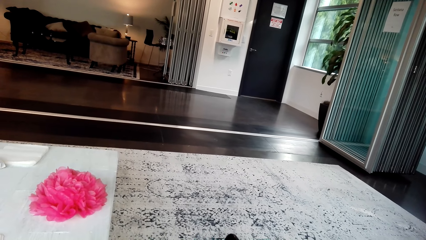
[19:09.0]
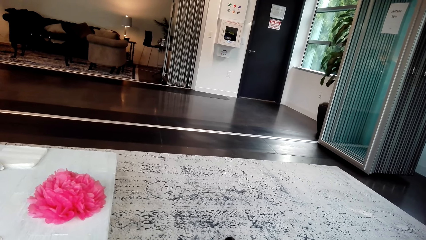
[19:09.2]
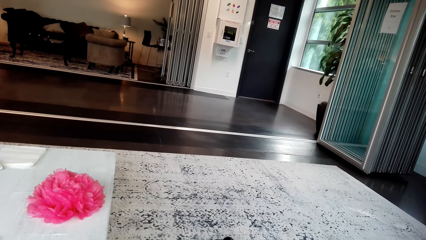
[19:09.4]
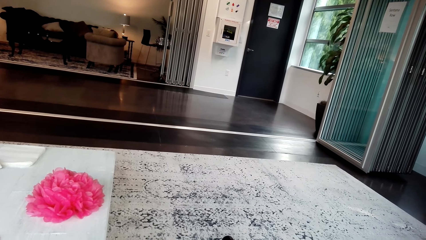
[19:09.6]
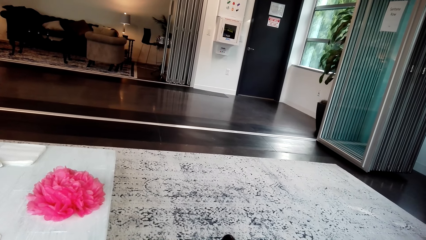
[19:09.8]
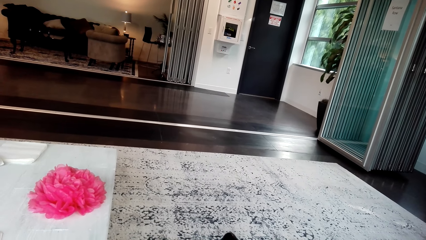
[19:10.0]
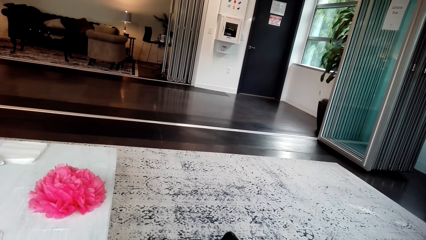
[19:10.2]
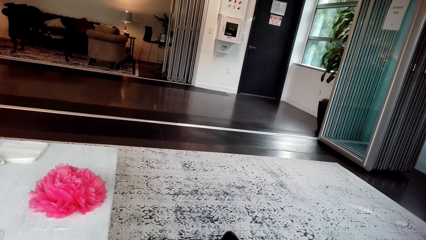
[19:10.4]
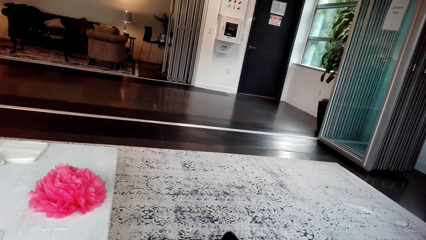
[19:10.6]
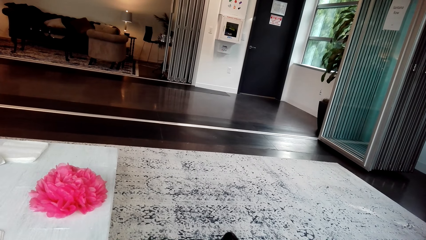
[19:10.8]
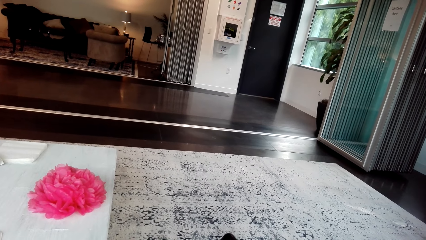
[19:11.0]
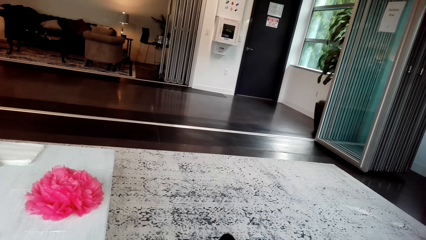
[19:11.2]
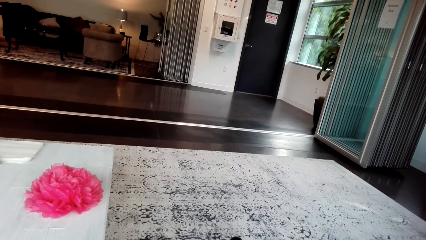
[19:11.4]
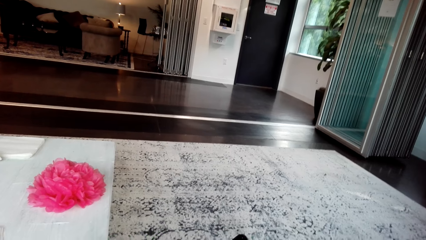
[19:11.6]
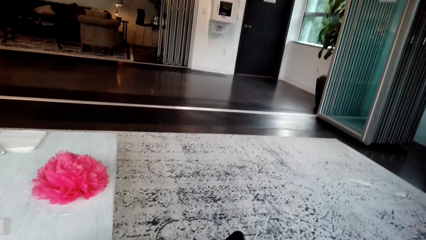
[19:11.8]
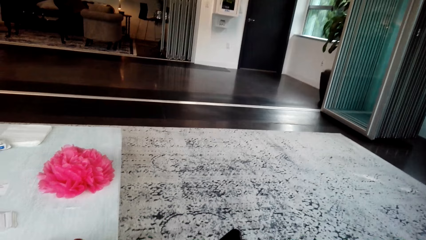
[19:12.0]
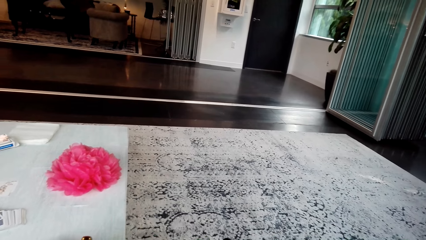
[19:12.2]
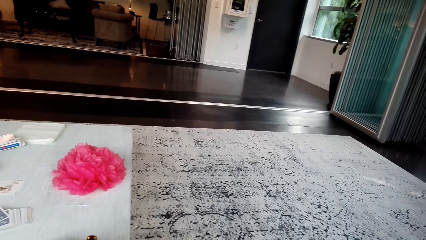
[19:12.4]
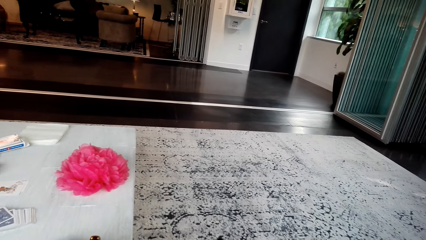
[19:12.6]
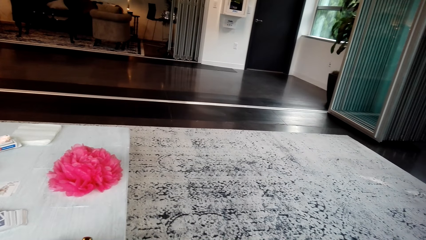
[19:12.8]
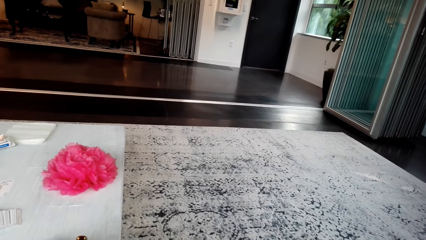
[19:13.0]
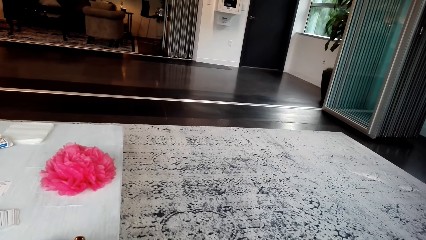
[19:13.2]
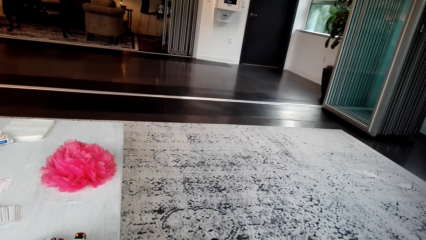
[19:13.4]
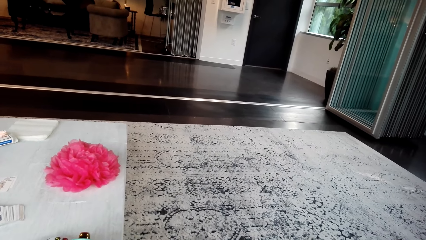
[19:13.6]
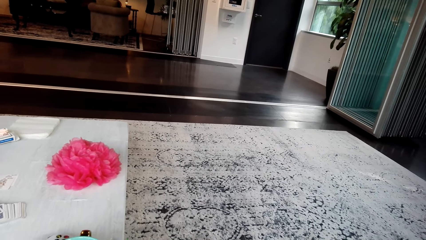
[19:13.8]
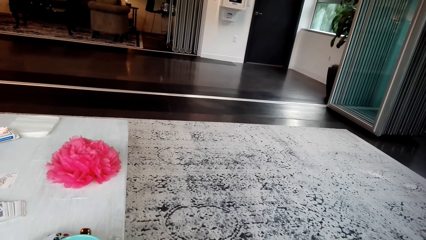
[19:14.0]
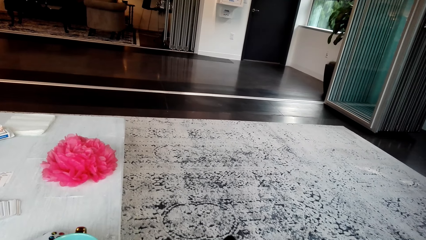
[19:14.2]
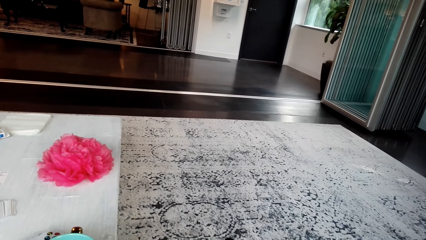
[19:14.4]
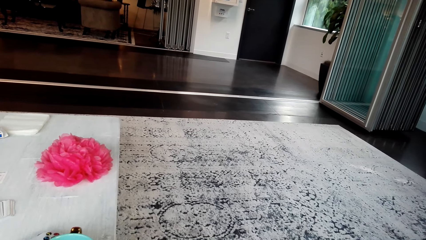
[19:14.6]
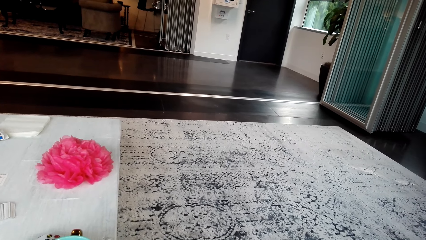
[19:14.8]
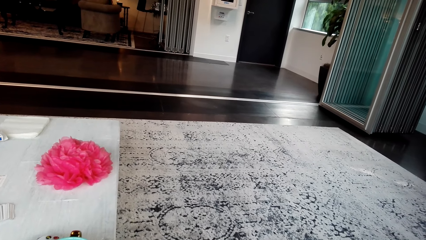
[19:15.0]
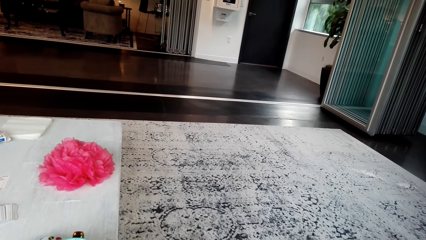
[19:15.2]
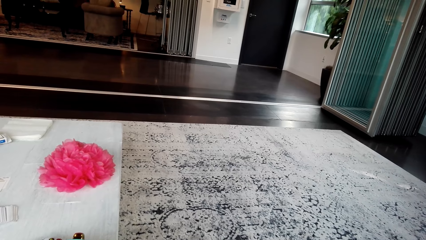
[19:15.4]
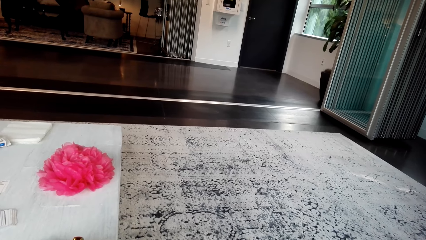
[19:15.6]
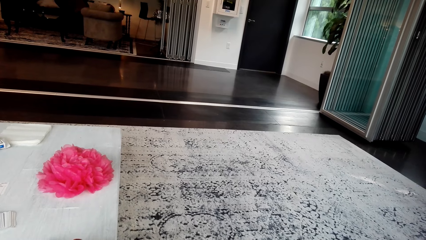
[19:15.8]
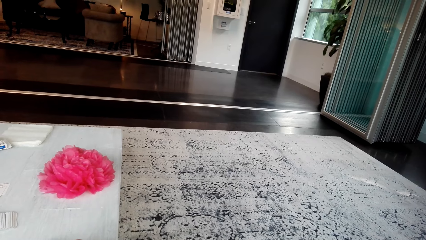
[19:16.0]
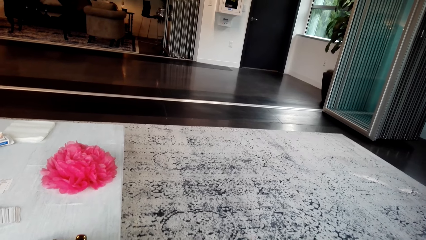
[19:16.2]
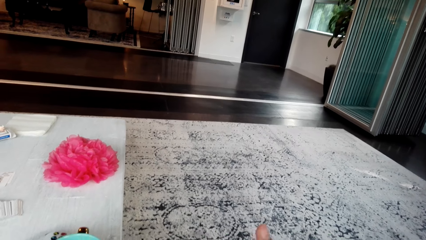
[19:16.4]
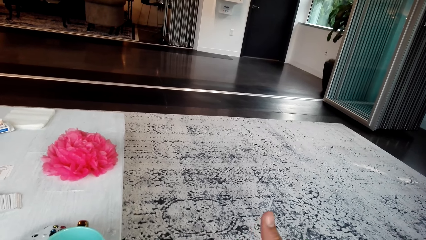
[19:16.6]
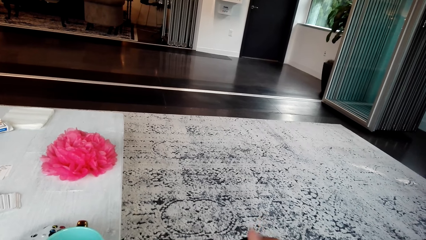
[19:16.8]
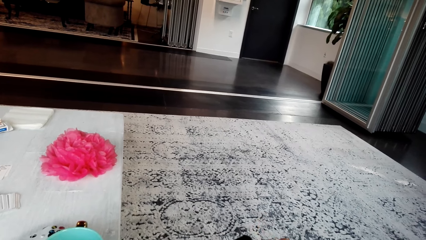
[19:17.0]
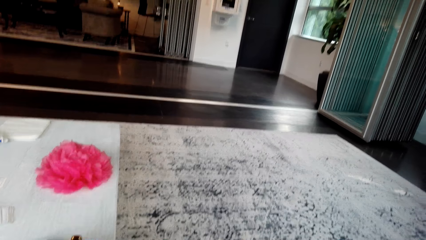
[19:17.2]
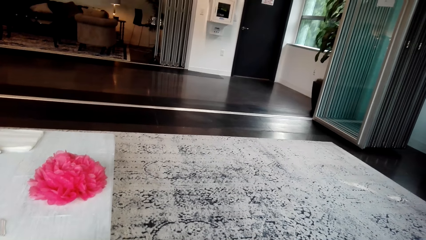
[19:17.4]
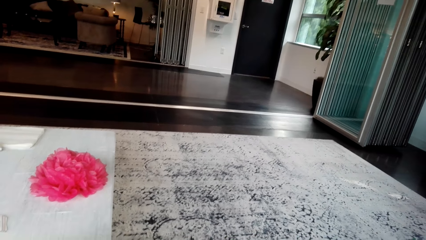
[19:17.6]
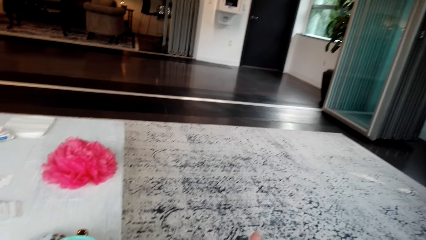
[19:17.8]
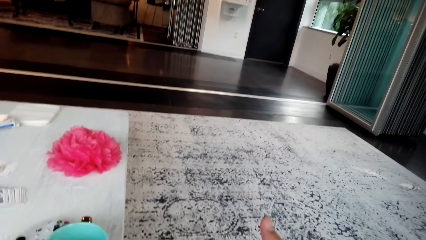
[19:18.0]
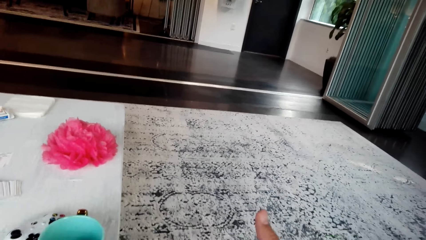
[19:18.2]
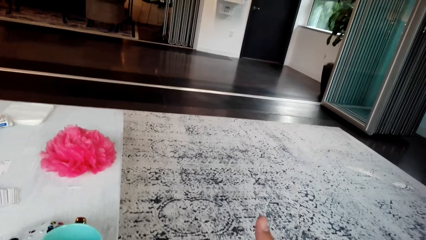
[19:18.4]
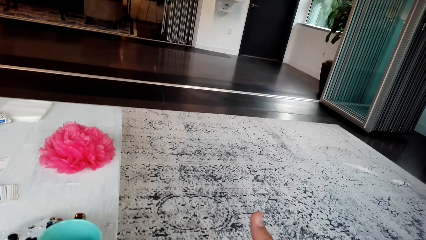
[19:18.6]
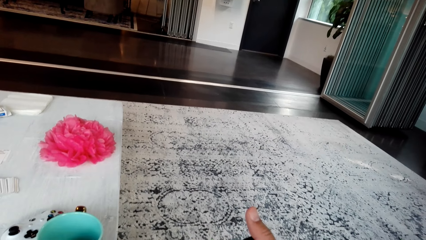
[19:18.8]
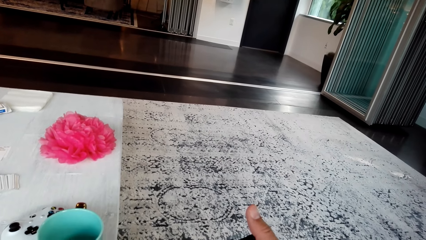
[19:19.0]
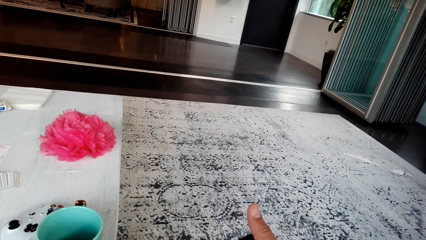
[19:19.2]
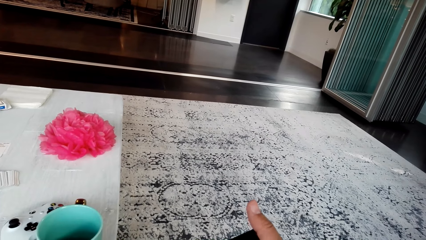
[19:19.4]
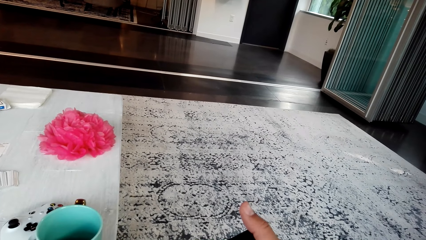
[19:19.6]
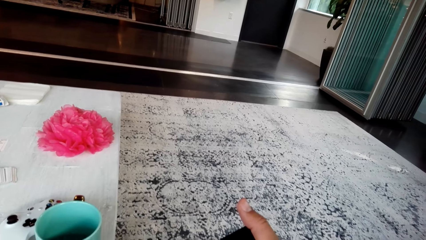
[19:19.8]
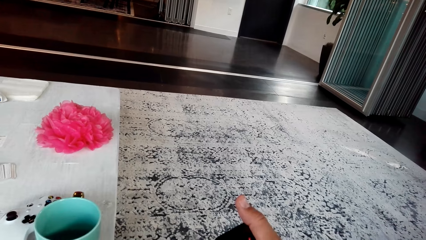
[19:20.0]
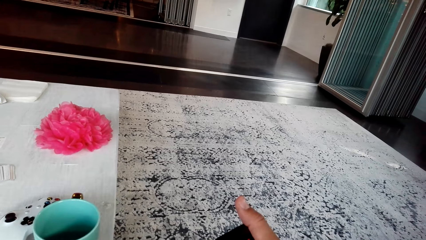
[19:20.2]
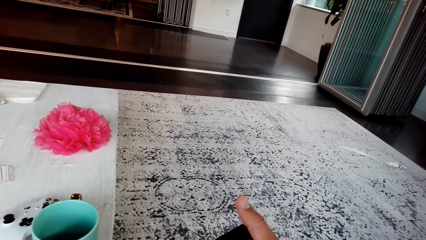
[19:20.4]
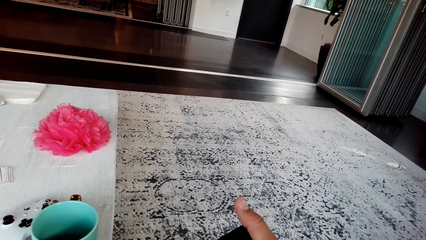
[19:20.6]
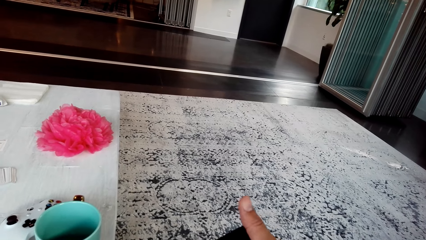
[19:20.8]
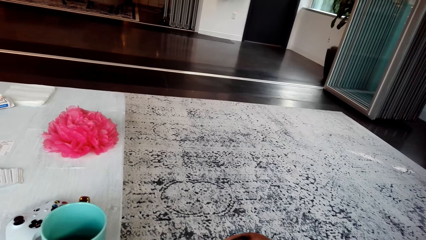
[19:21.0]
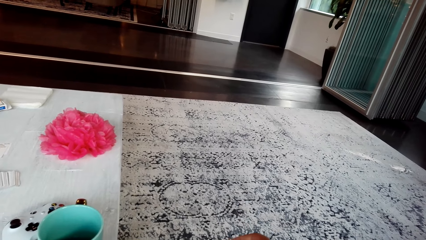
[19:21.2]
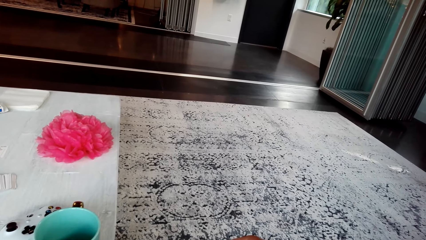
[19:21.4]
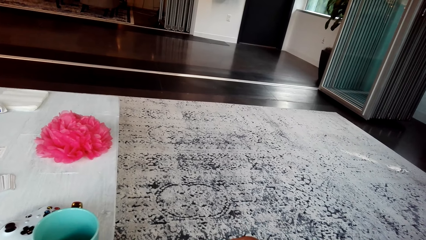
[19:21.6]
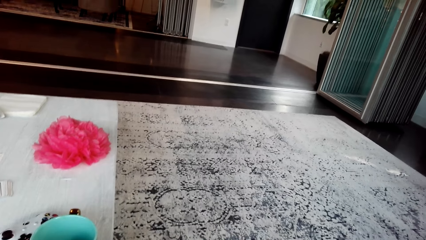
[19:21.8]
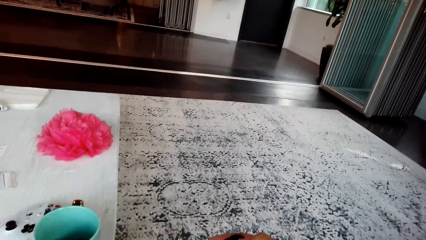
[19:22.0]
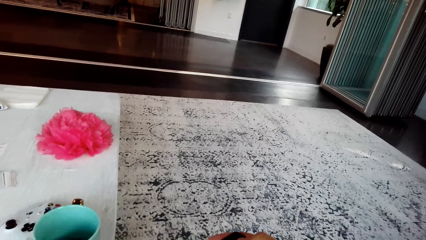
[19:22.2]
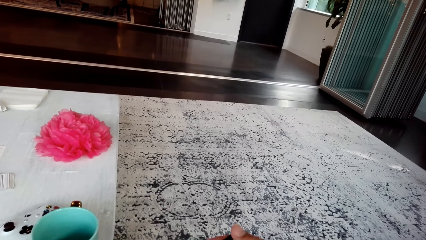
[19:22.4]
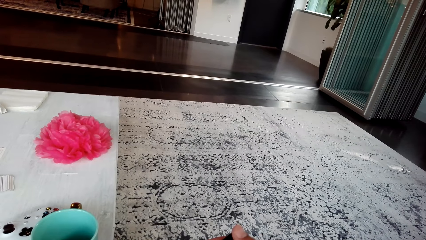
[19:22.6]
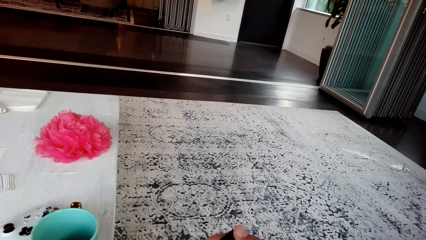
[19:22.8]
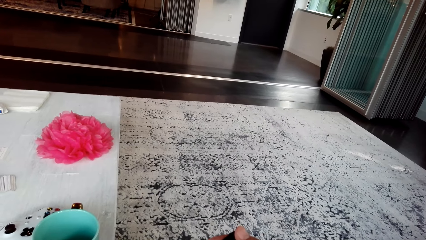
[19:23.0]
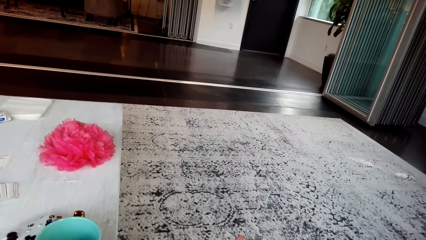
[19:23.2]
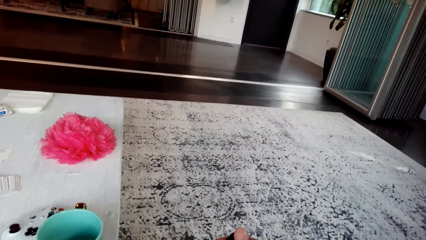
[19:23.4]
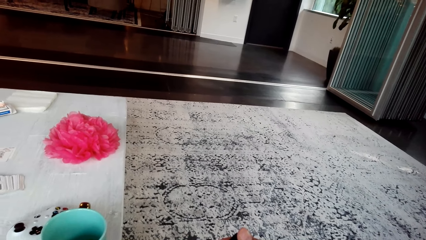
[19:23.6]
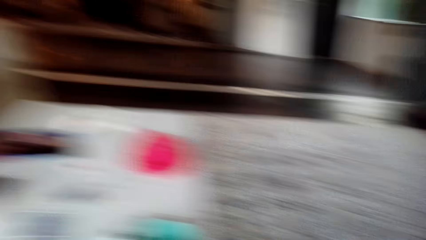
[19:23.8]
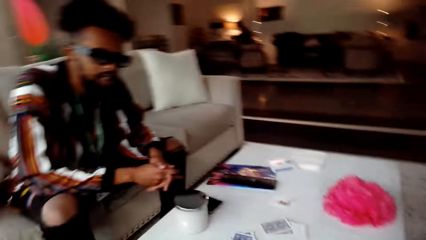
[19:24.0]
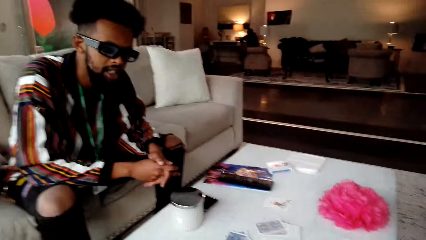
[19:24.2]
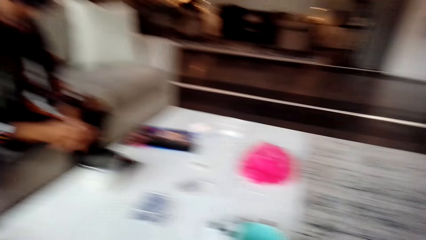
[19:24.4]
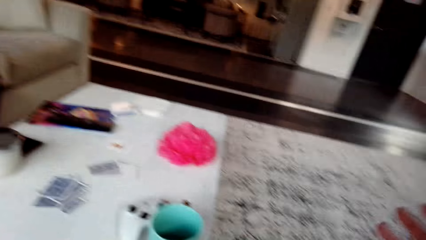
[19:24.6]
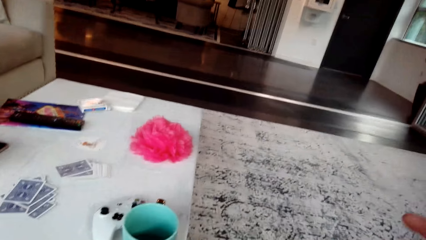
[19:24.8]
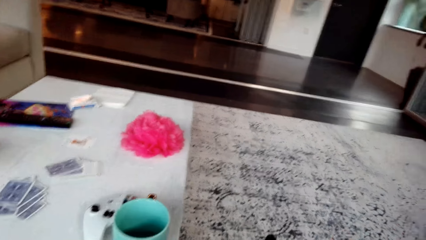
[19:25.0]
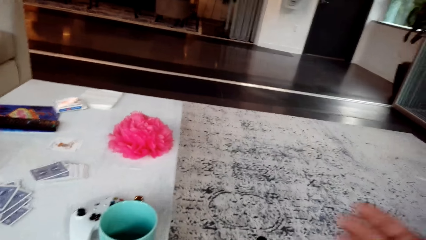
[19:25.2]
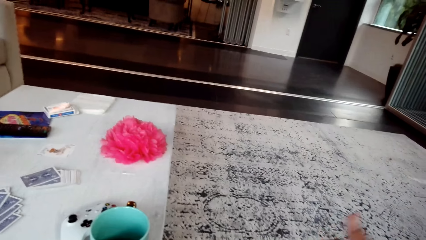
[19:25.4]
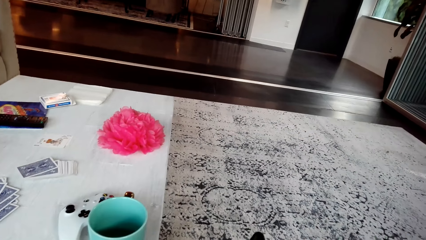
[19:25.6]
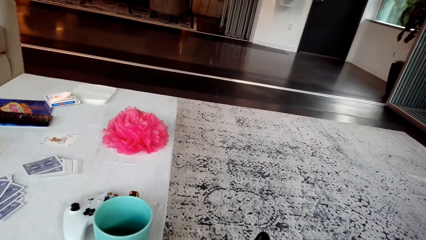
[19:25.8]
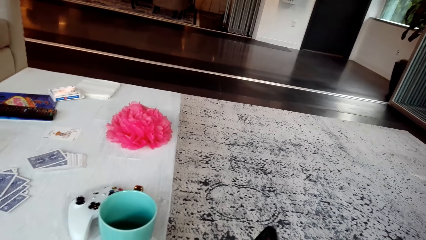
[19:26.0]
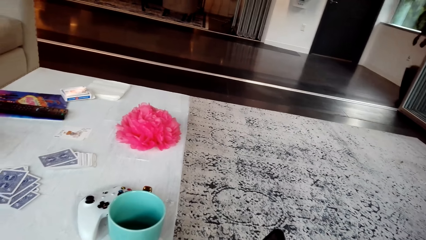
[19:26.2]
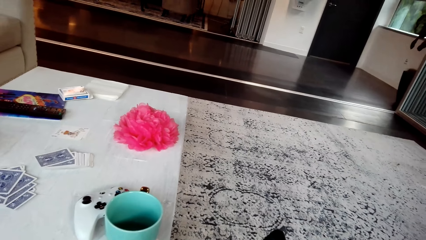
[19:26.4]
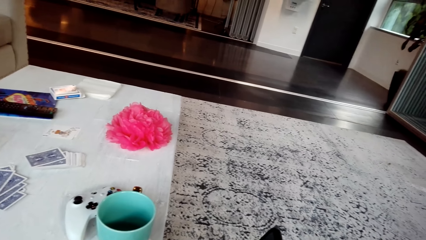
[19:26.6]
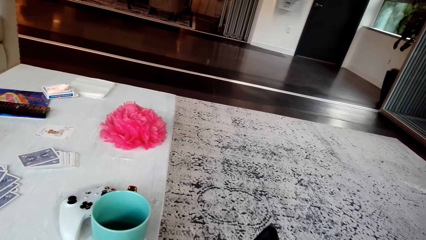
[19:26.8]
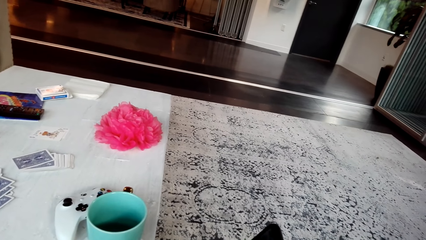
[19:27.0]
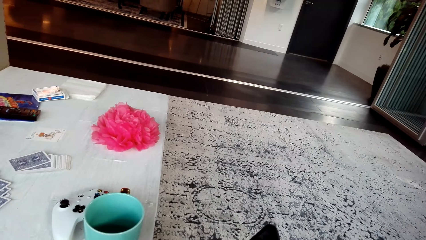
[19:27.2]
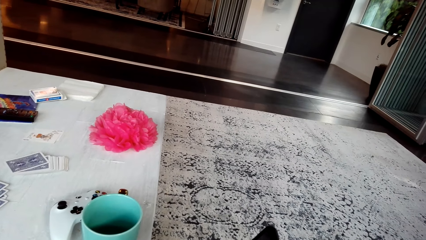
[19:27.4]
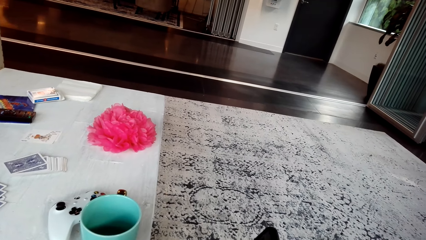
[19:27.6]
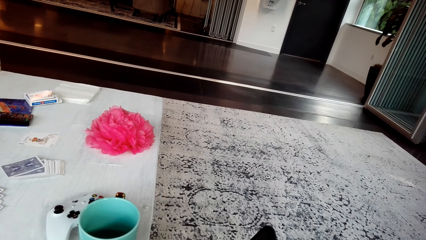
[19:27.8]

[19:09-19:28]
The camera wearer uses a phone. They converse with a man. They turn towards the man. They converse with the man.
